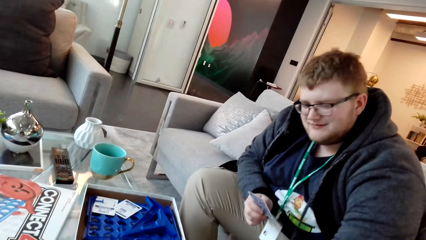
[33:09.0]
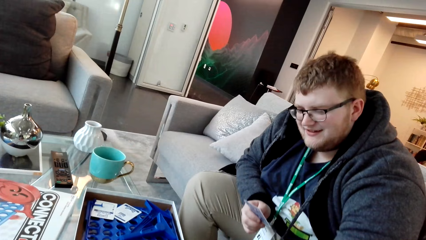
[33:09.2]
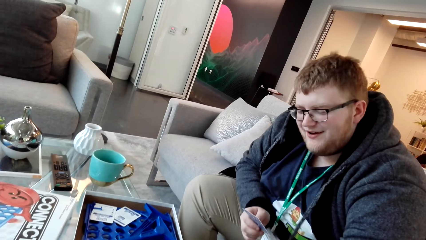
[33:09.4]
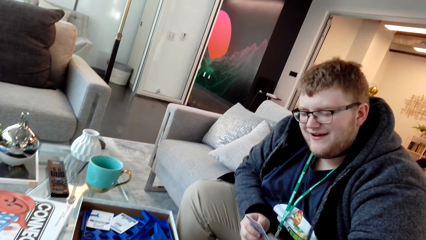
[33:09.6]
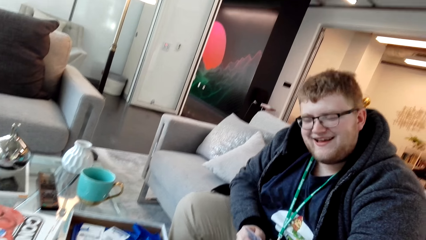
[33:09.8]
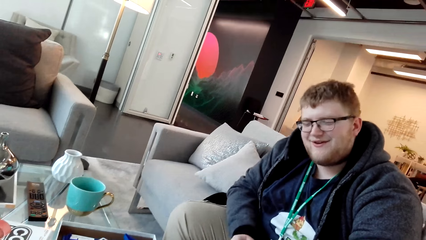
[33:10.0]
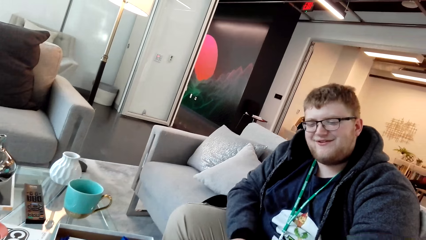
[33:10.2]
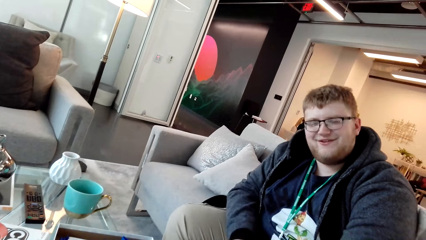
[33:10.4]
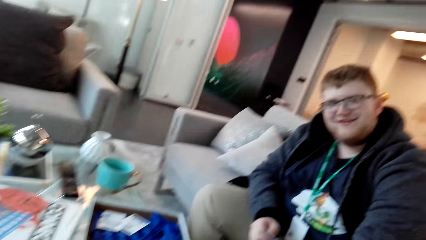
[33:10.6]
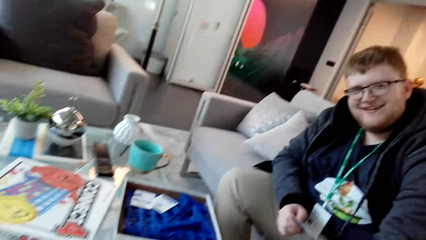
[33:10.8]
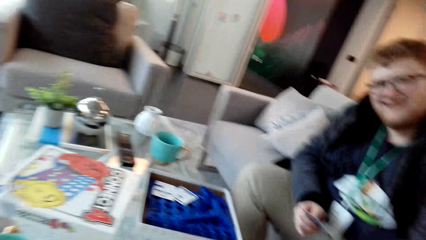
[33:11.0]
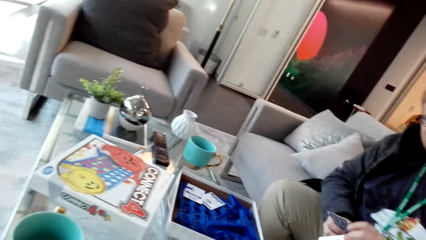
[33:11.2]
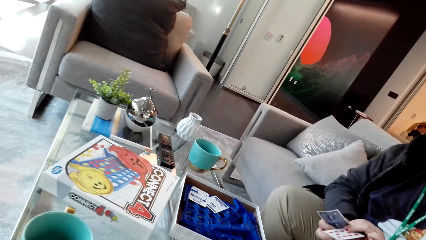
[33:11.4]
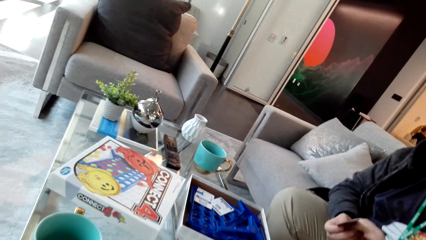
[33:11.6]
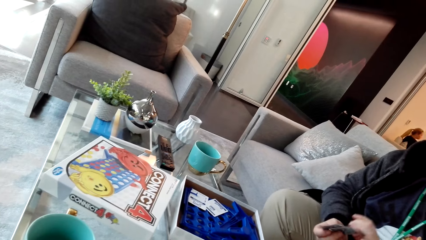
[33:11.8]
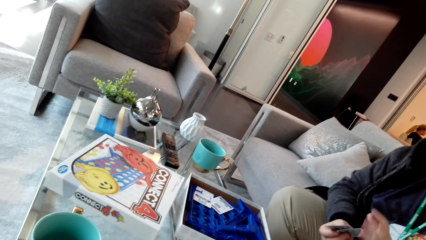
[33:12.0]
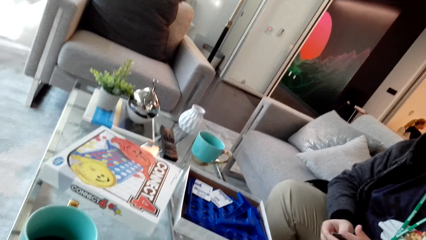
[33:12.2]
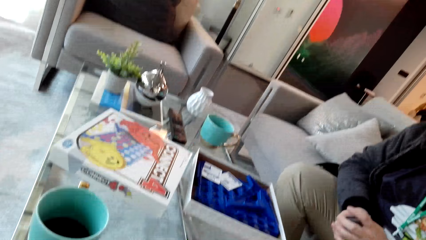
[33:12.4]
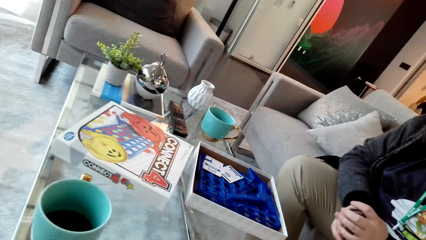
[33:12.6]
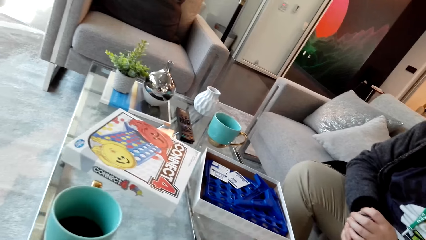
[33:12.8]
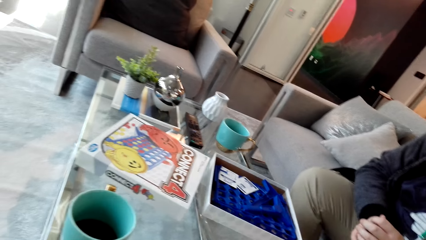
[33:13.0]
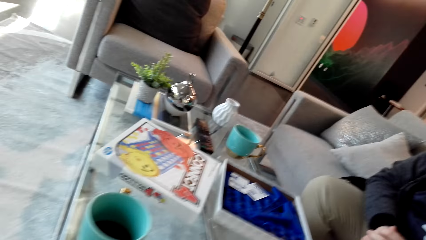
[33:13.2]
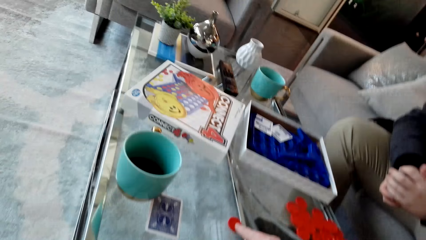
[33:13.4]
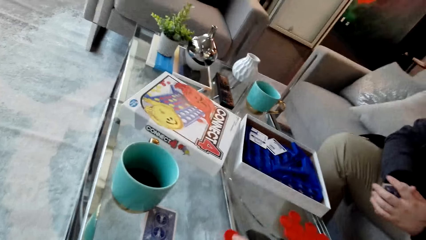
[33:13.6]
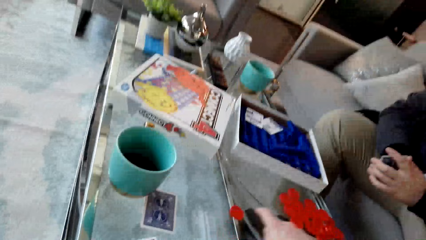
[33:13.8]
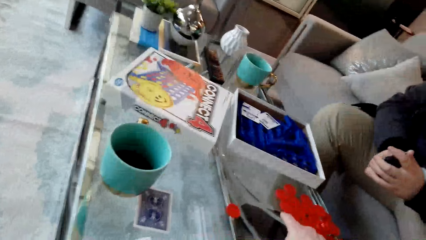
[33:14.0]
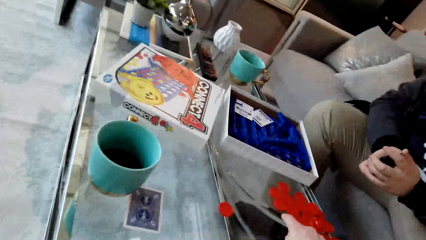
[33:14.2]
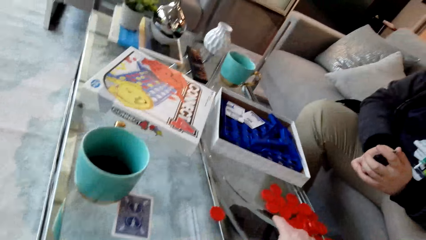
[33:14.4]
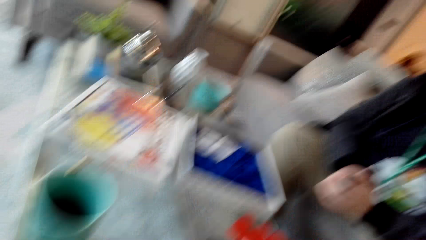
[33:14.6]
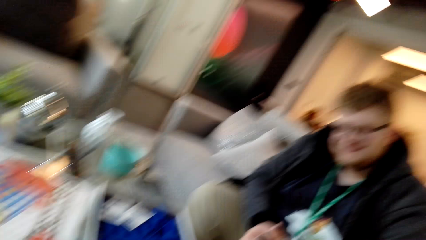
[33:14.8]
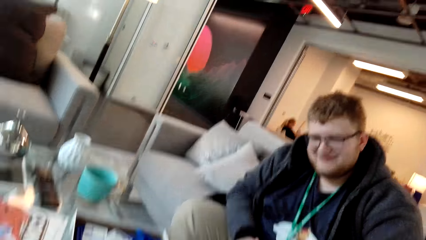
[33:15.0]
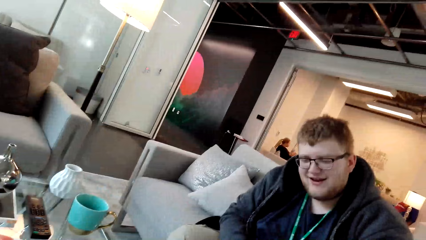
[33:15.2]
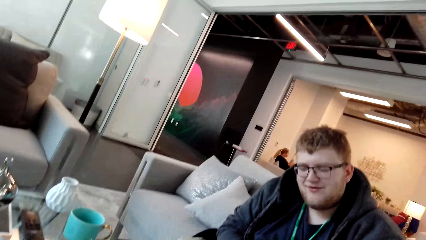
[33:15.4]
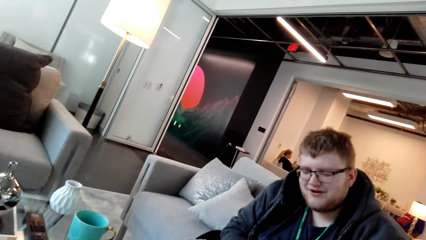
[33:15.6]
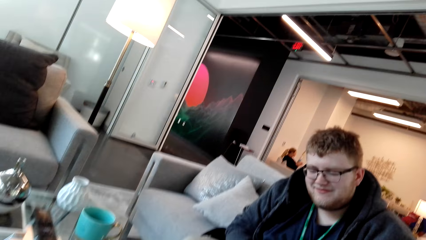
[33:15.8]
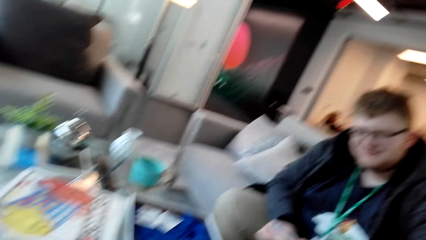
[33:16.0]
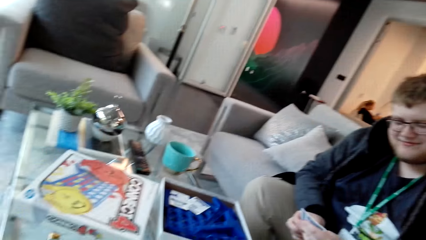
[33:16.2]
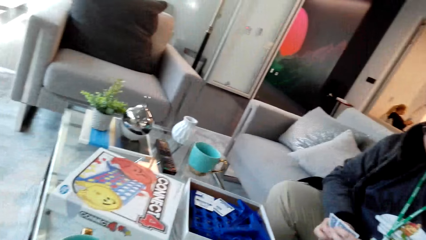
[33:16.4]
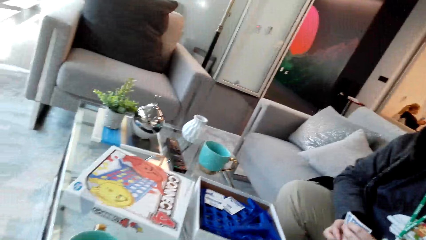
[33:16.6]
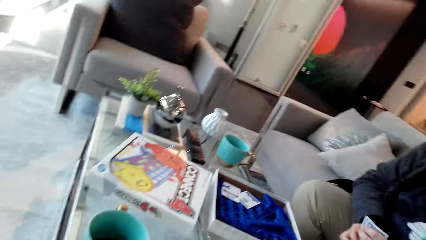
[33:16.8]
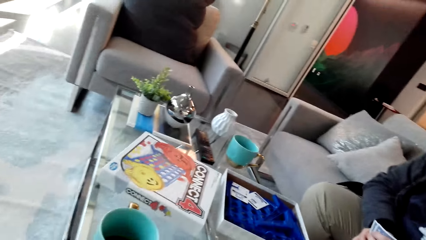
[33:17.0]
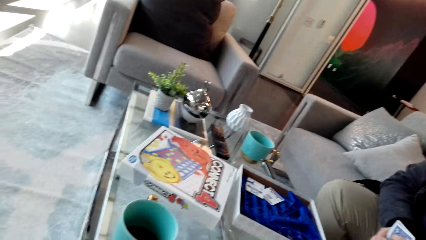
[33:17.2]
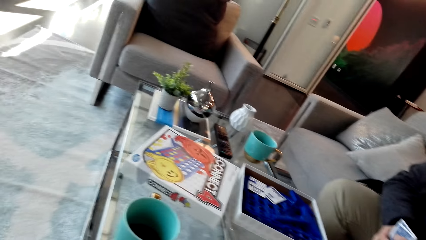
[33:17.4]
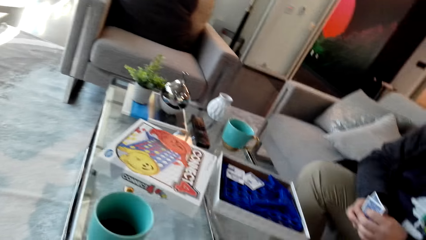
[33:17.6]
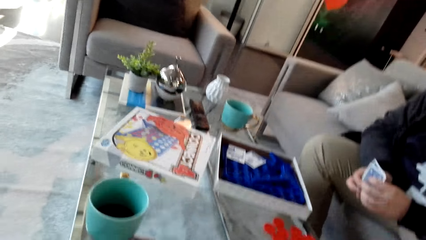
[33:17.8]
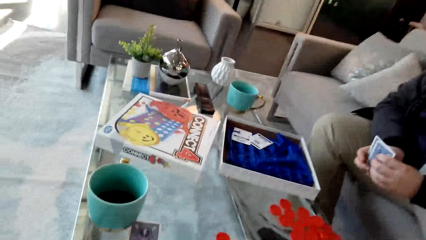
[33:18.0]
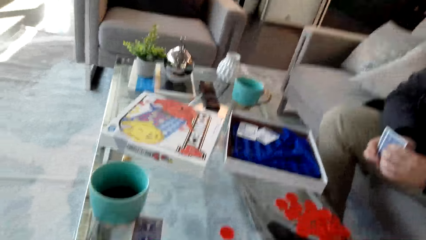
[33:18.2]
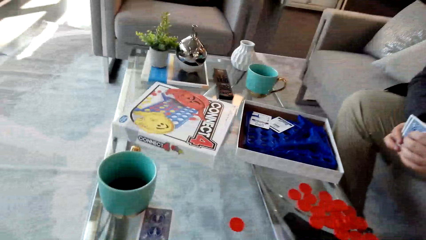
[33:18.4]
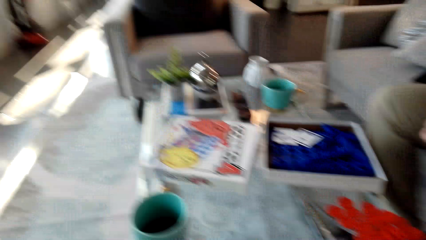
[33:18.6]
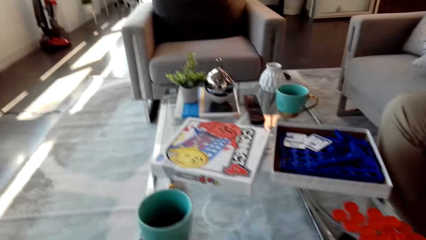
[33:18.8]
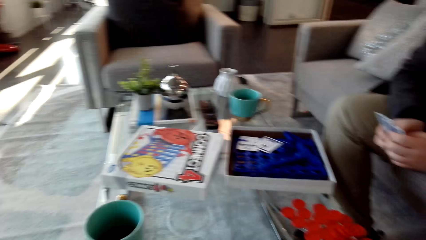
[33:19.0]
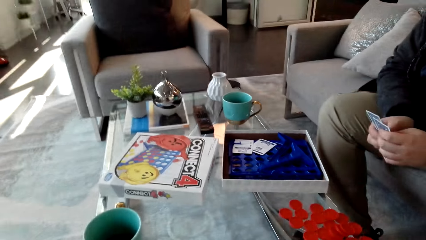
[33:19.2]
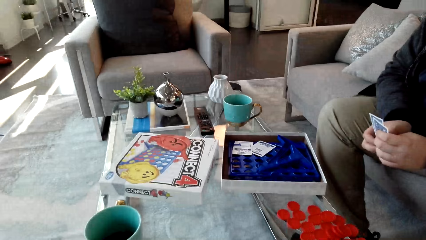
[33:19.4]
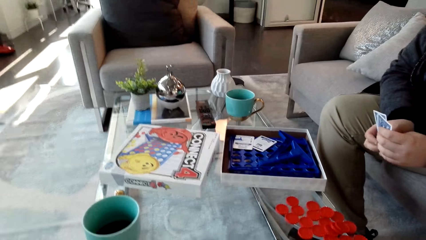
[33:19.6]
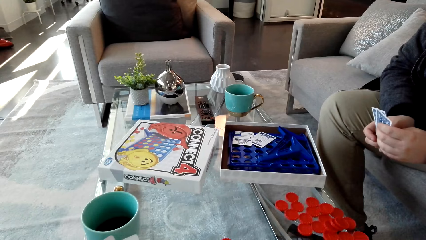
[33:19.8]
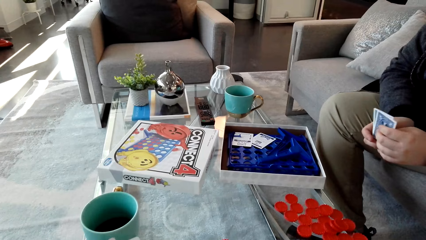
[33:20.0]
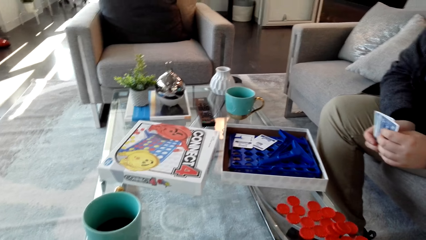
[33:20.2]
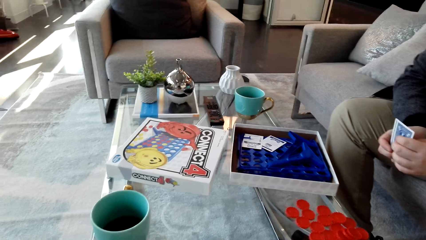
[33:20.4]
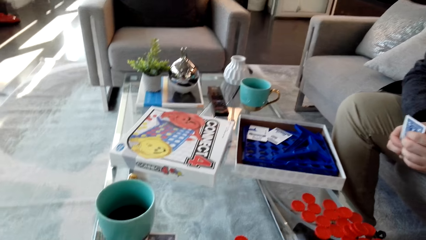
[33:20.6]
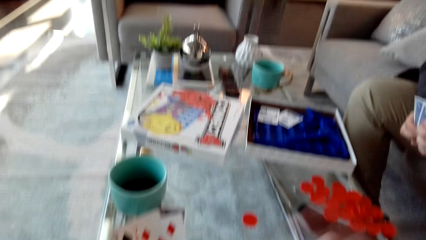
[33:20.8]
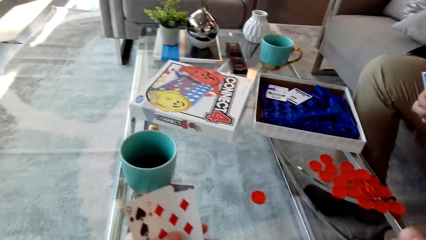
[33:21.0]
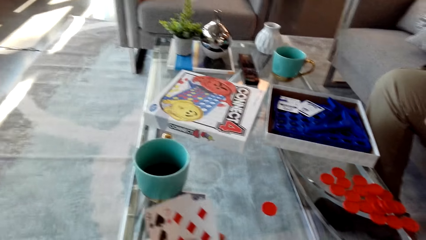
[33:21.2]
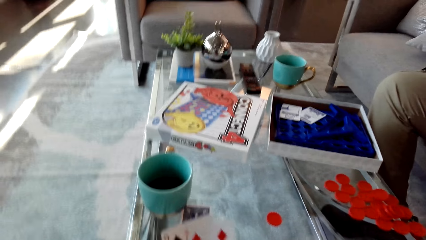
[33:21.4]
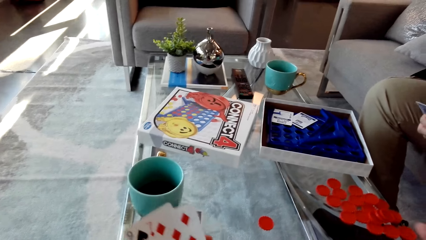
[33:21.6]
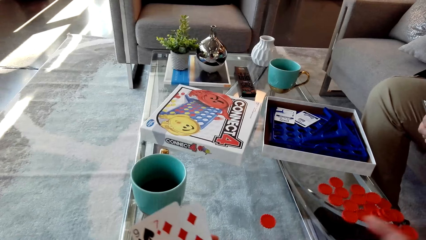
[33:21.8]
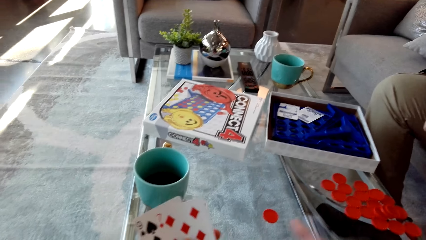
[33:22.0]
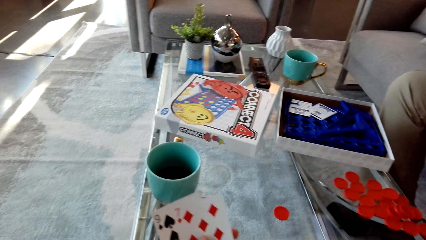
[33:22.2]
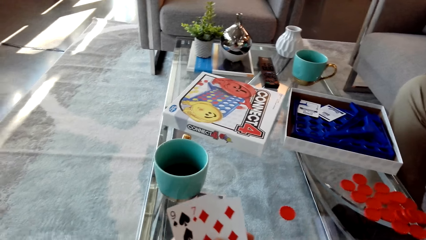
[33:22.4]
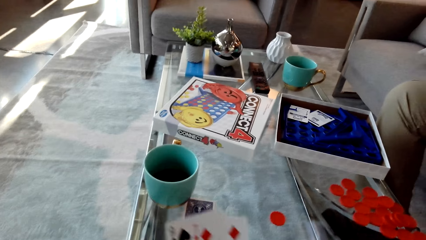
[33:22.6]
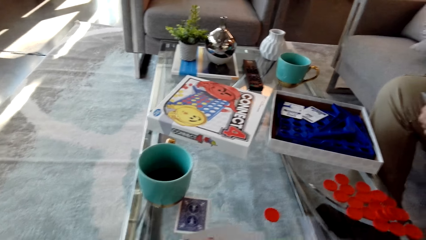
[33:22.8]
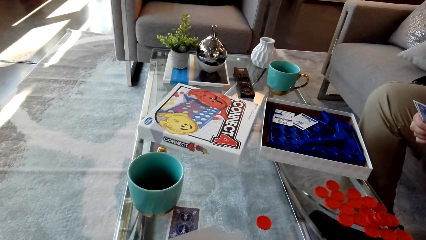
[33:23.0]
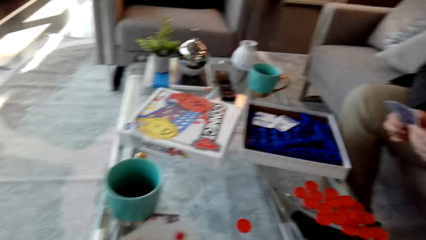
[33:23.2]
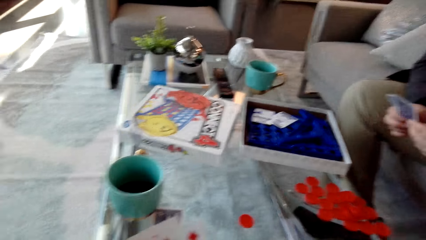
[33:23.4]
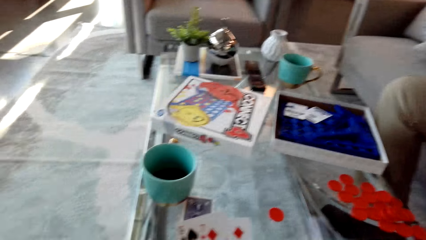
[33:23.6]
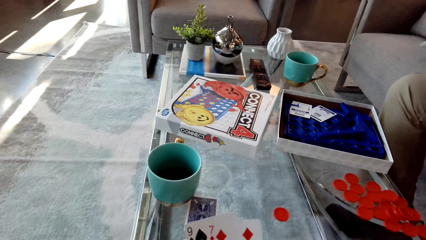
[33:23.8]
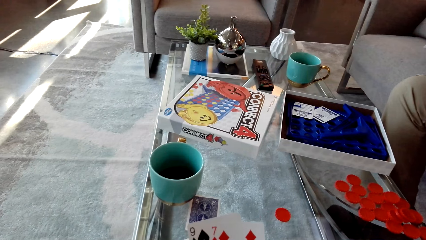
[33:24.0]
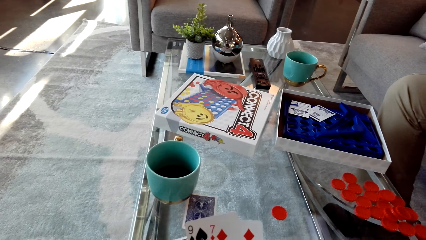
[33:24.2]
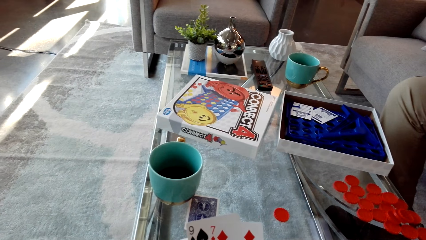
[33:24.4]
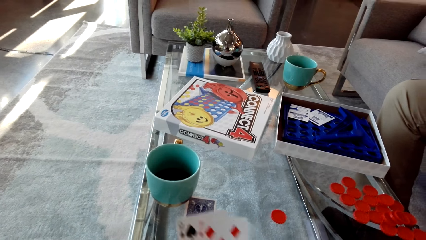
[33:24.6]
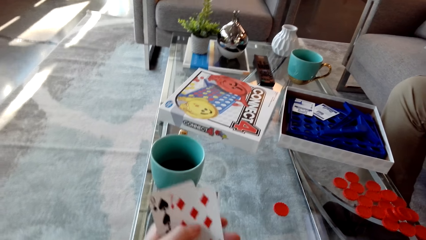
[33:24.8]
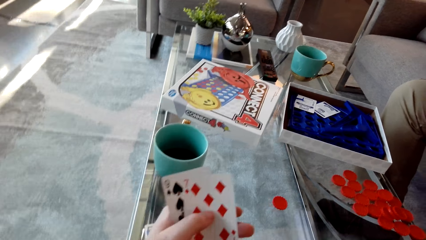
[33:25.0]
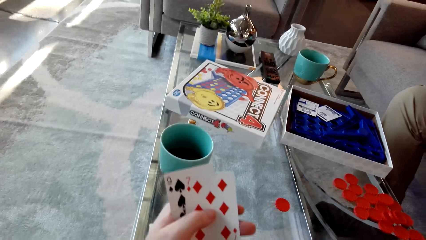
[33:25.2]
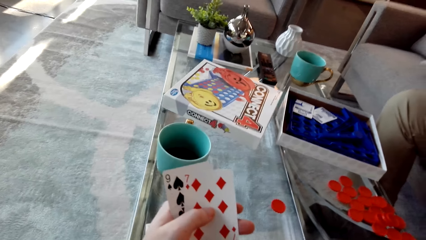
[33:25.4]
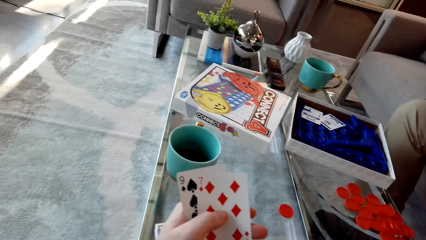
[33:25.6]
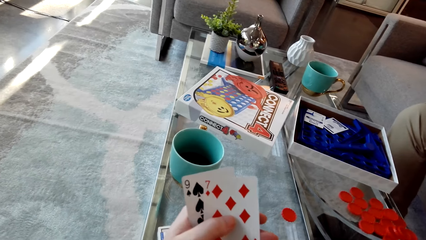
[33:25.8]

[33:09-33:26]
A man moves the hand. The man takes a card from the table. The man talks. The man moves the hand. The camera wearer pushes a bottle top across the table. They pick up the dice. The man talks. The man examines the cards. The camera wearer moves the hand. They examine the cards.
